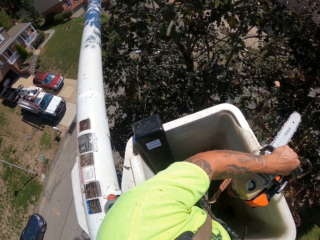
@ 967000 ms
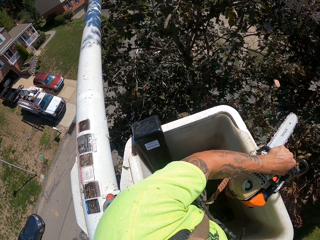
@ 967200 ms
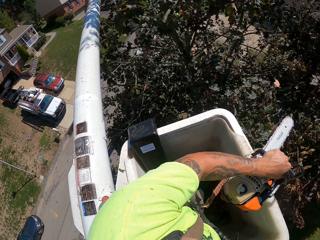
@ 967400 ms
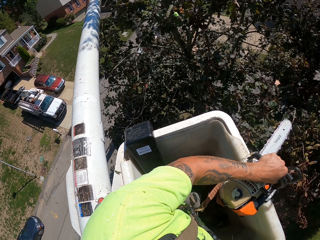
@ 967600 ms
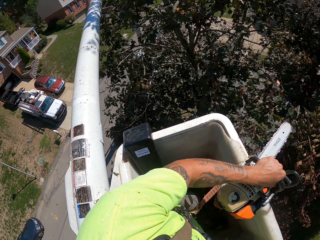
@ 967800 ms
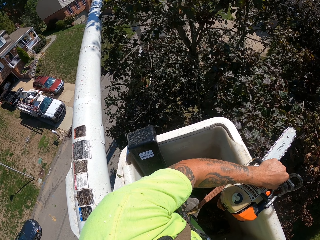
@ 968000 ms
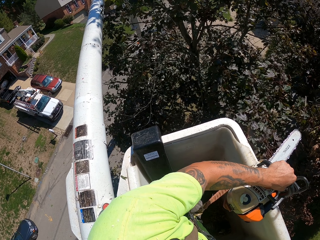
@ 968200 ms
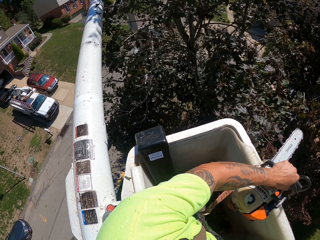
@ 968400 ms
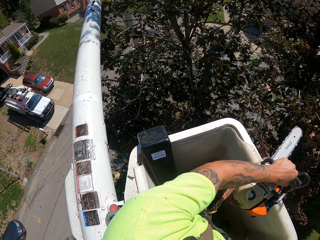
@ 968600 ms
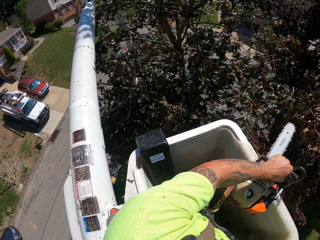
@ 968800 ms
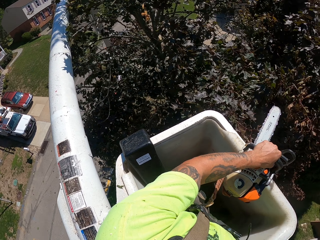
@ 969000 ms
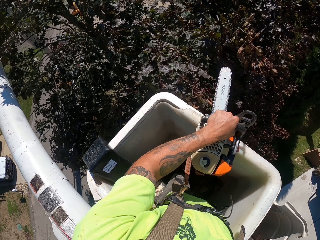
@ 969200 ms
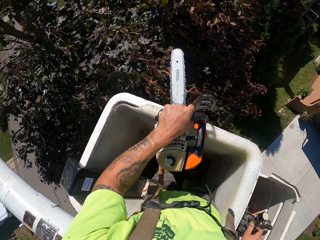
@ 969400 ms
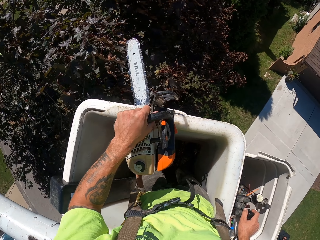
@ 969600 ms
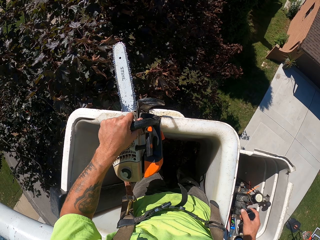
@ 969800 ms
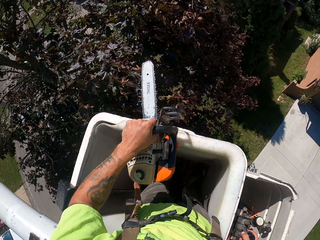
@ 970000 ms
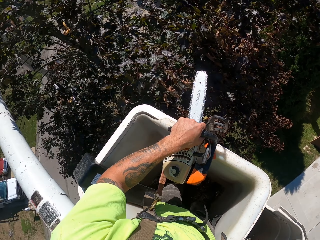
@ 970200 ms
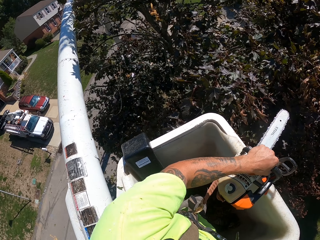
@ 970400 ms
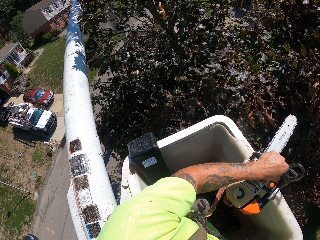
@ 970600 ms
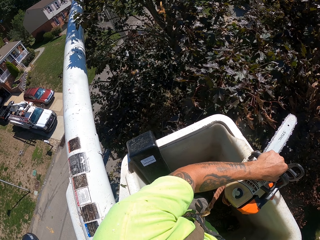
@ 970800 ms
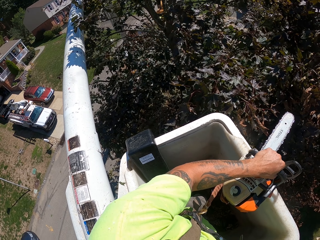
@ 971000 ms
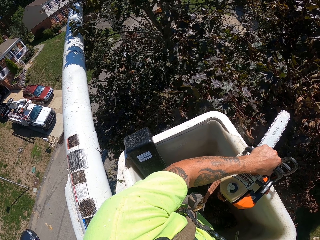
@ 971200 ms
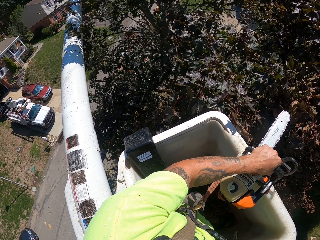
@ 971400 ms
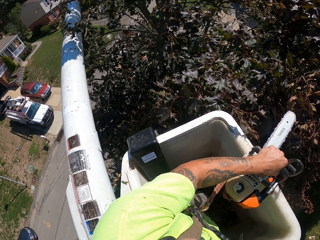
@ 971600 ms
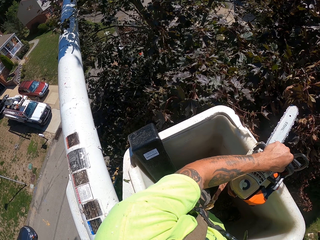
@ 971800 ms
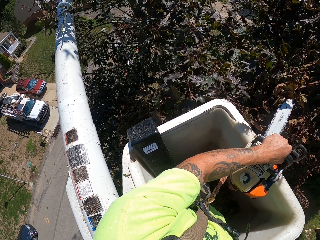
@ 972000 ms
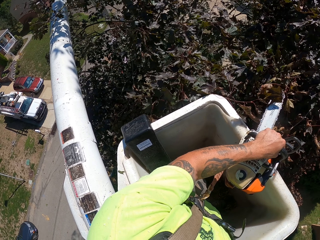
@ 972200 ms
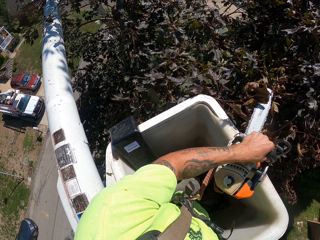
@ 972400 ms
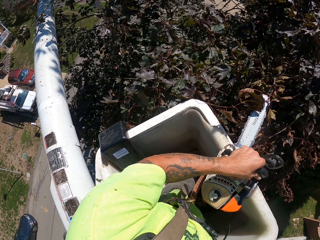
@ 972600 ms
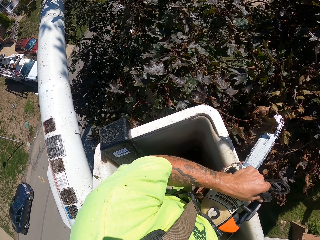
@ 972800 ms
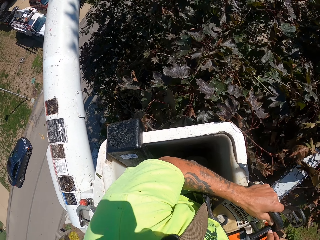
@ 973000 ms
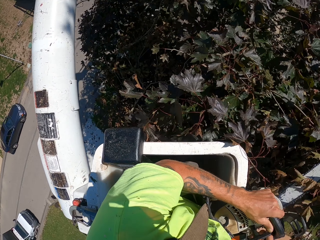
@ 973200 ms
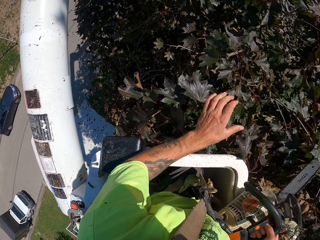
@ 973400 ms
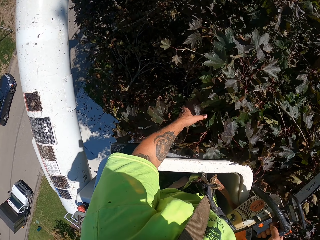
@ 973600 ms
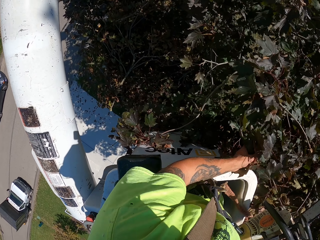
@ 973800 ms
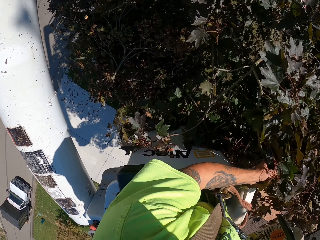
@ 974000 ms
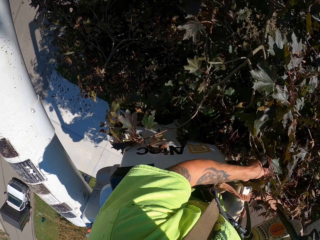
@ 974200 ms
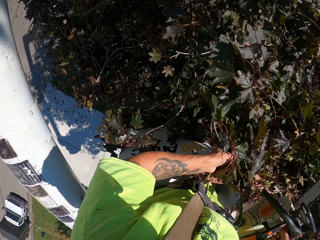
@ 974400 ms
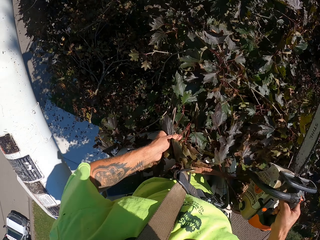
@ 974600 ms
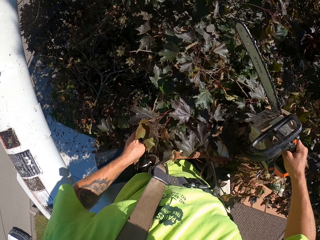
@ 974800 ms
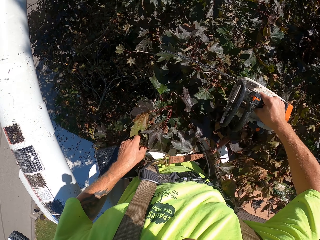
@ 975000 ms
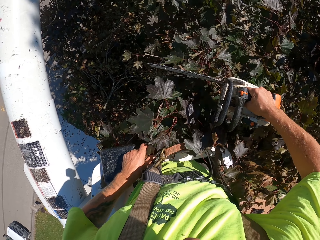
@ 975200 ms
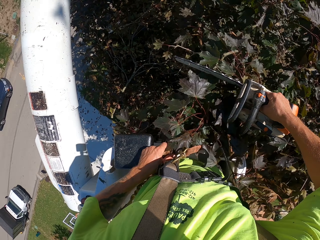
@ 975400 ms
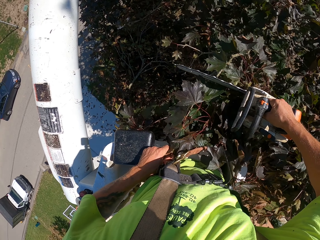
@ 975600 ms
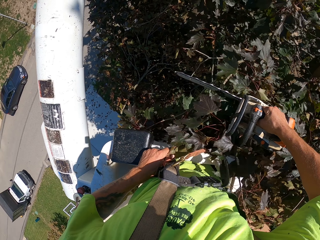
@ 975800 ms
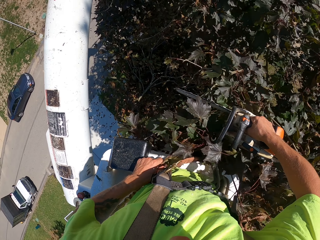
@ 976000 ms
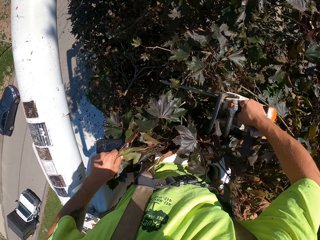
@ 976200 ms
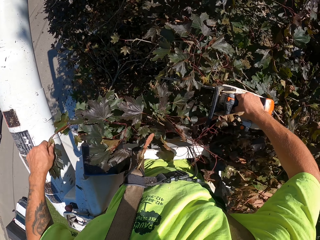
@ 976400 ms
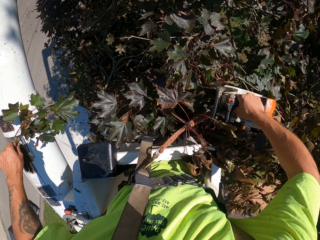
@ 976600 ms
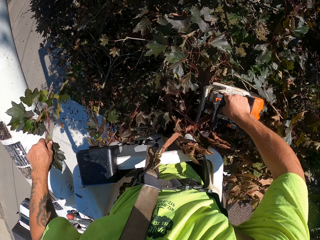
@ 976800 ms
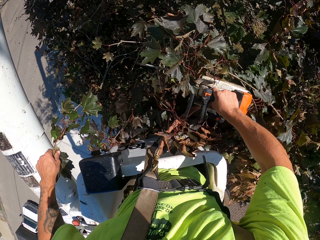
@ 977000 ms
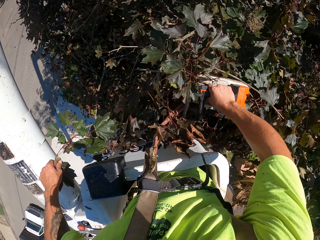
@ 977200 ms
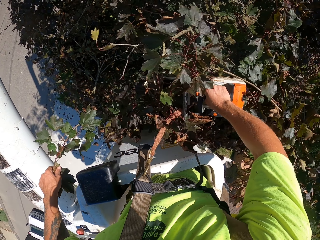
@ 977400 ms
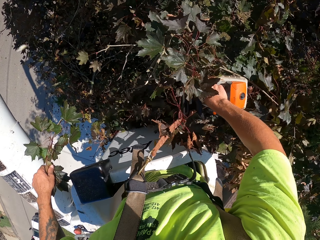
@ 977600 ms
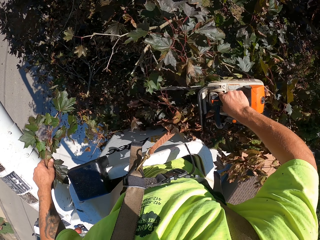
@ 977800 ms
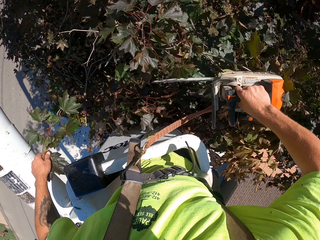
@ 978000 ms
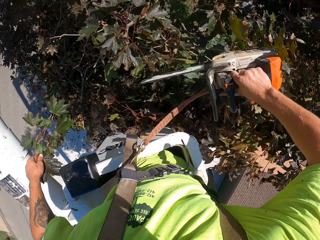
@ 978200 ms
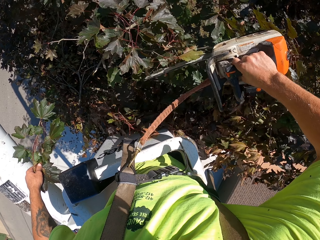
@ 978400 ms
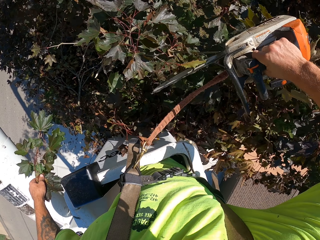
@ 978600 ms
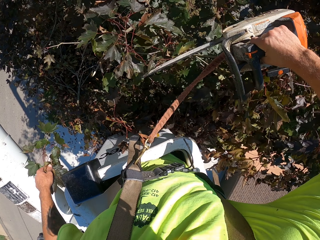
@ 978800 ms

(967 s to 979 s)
The camera wearer looks around. He holds a tree branch with his left hand. He cuts the branches of the tree with the chainsaw in his right hand.

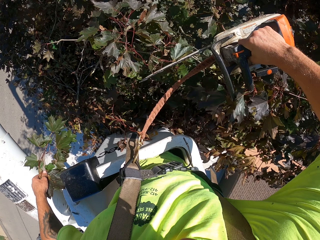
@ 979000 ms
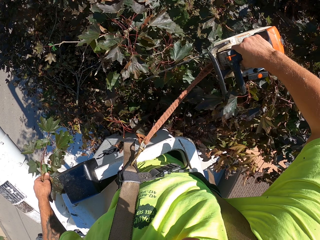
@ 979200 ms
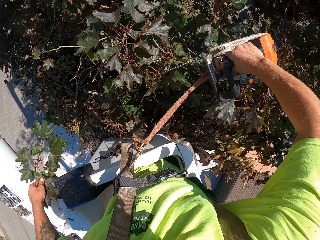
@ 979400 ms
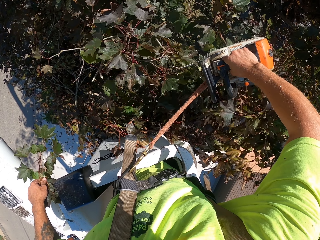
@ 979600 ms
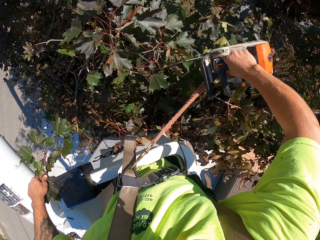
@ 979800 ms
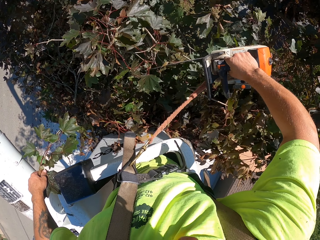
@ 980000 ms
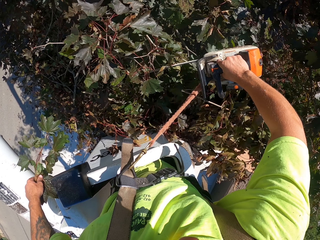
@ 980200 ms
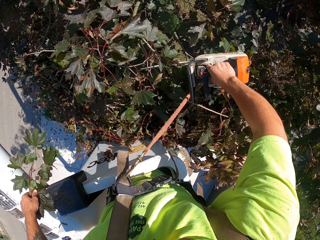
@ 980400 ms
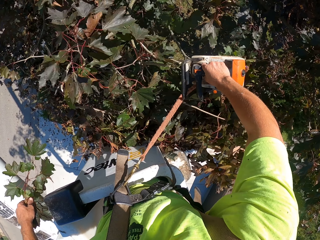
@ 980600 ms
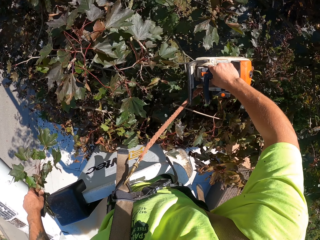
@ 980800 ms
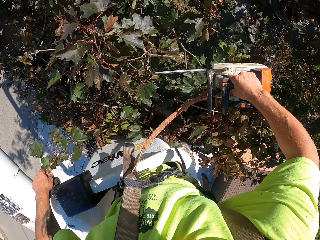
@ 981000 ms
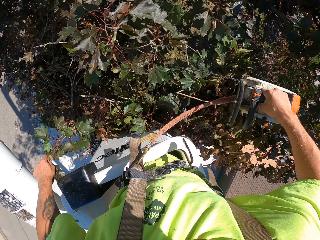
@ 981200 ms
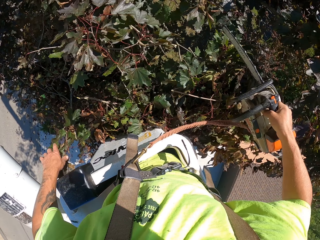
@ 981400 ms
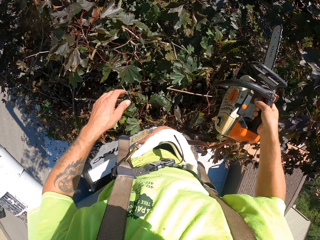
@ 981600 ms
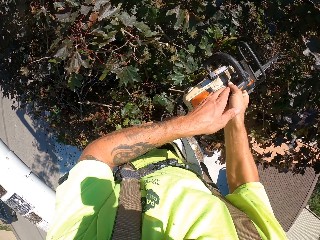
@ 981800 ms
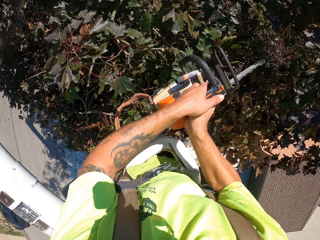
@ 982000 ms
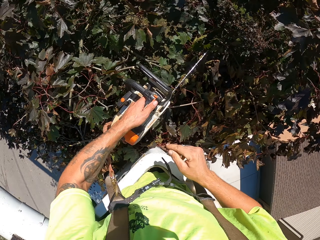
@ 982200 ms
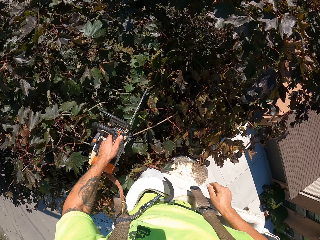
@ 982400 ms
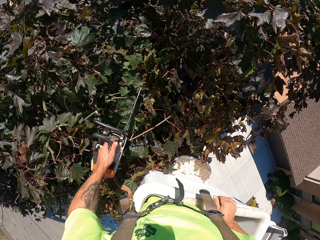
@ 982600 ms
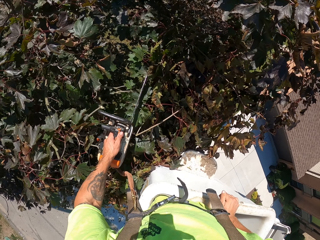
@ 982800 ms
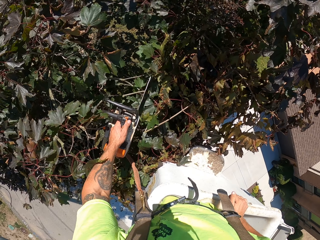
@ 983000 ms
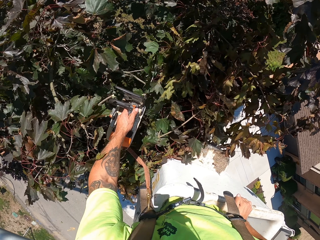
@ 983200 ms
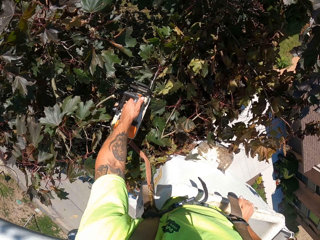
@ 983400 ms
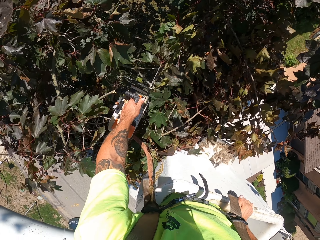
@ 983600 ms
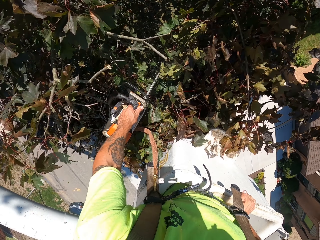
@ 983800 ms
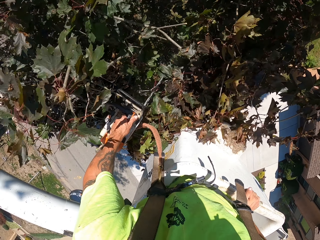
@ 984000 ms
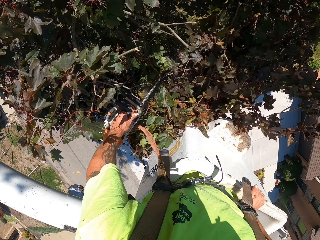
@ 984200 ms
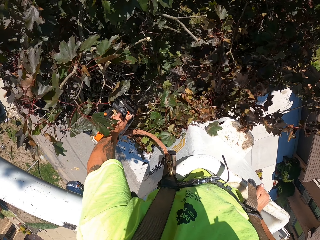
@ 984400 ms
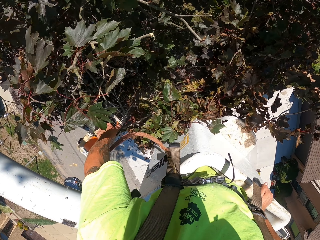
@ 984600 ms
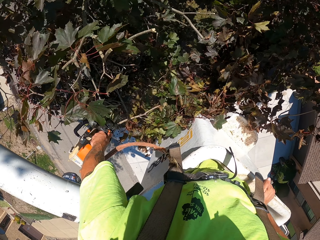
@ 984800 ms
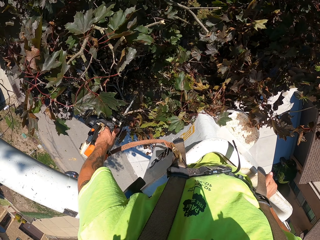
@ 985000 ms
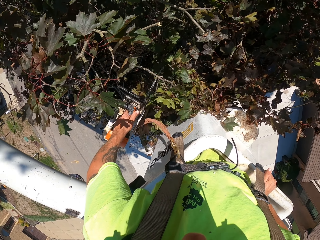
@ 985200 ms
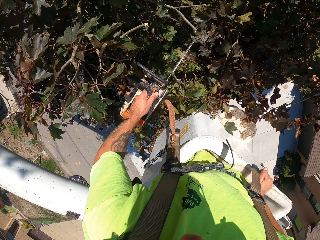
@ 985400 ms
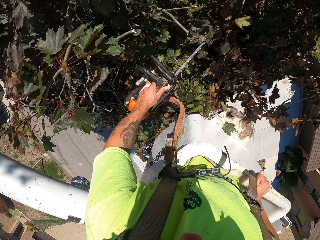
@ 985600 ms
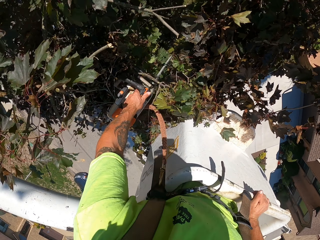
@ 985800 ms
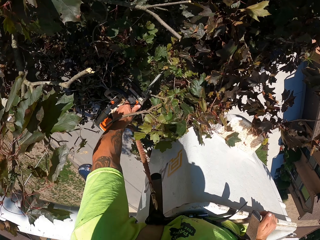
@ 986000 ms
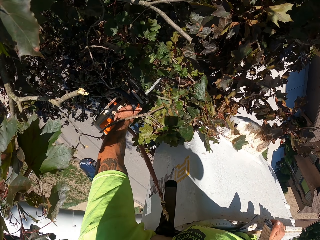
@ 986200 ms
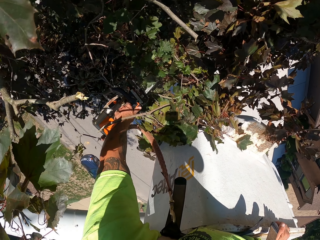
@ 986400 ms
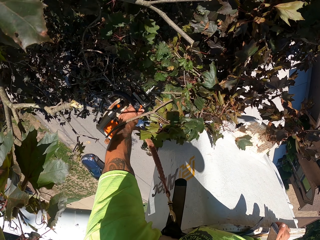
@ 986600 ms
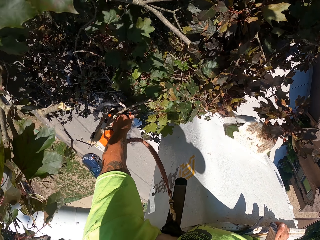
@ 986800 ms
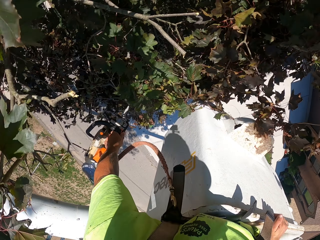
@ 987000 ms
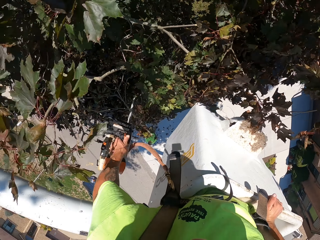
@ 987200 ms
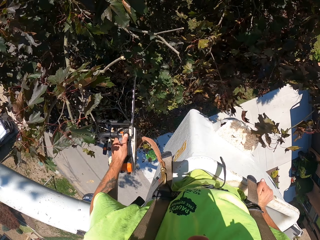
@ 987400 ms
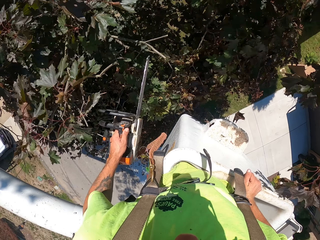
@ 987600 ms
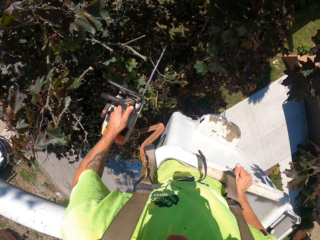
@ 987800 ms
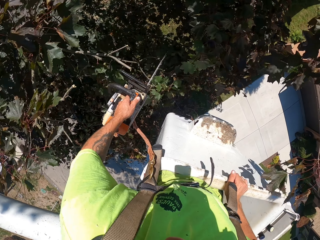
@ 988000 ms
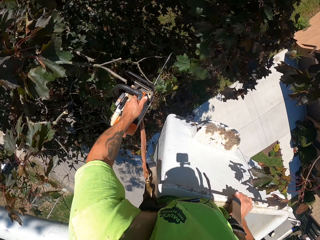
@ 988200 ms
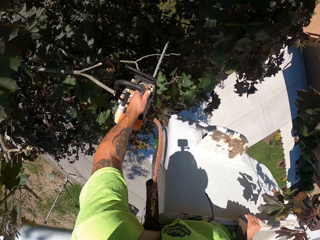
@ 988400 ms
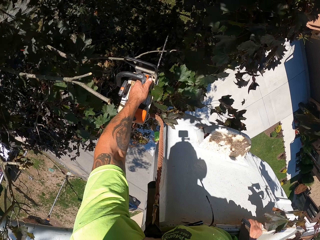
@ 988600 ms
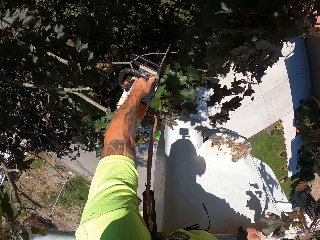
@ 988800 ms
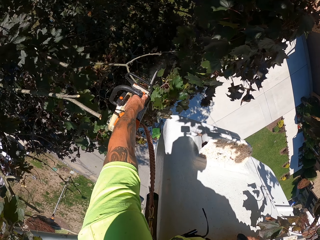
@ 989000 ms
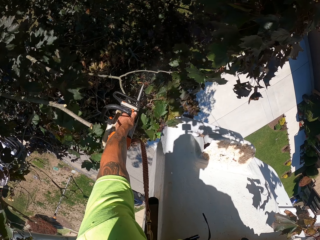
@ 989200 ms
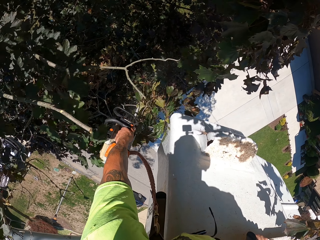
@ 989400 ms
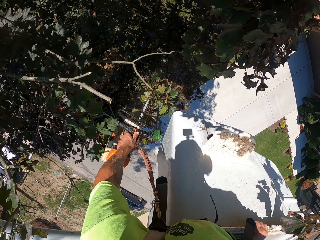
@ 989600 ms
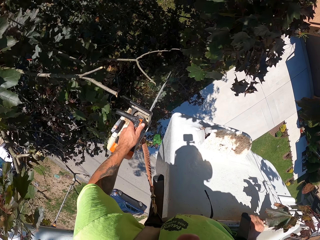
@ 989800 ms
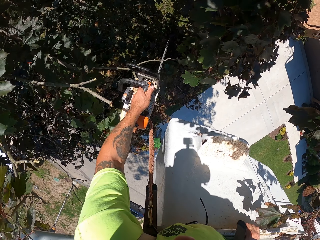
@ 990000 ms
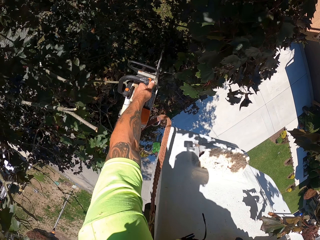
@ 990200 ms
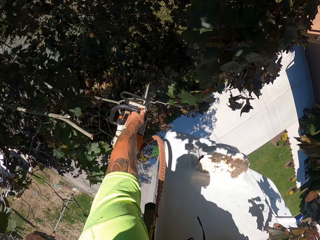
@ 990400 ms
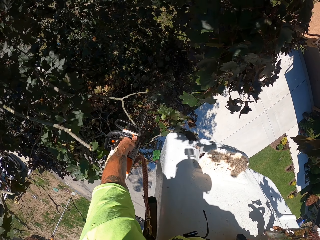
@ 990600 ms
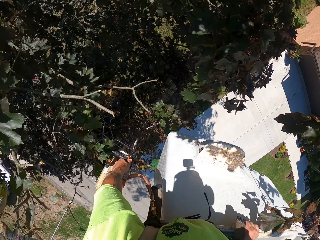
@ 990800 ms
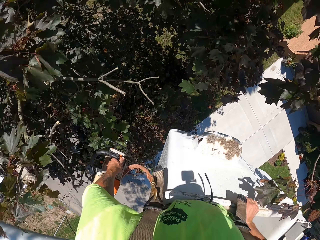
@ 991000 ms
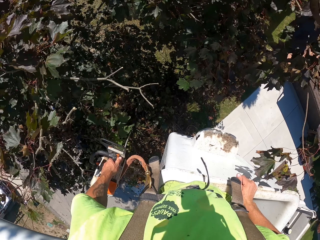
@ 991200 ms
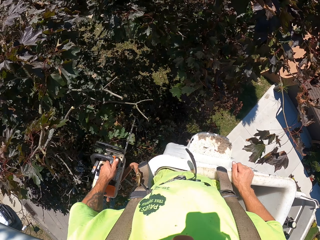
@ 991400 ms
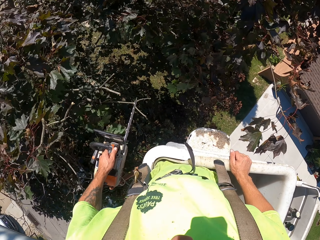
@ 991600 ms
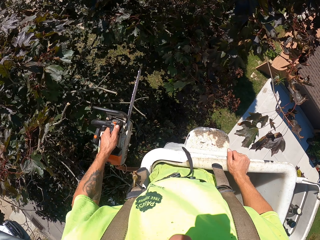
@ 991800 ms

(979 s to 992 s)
The camera wearer takes the chainsaw from his right hand with his left hand. He drops a tree branch with his left hand. He cuts the branches of the tree with the chainsaw in his left hand. He cuts the tree branch with the chainsaw with his left hand.
